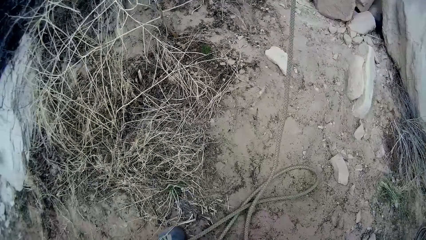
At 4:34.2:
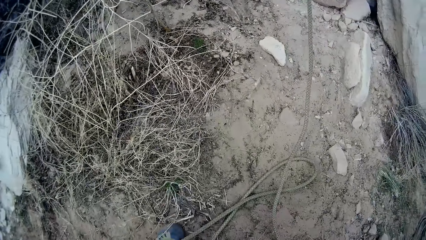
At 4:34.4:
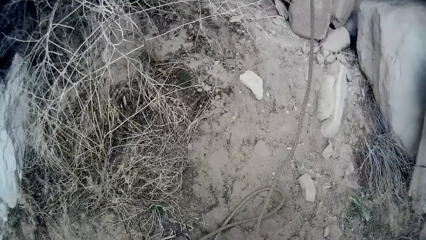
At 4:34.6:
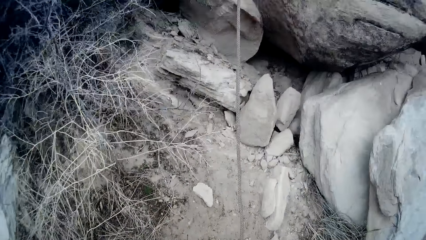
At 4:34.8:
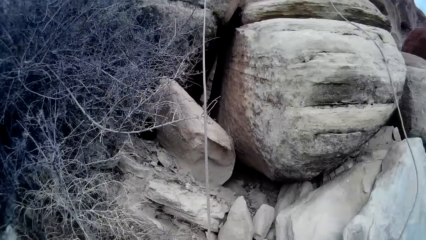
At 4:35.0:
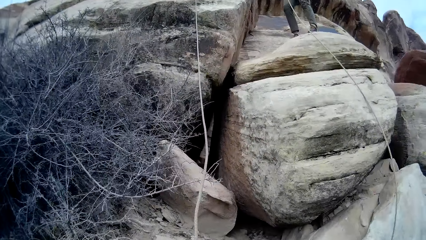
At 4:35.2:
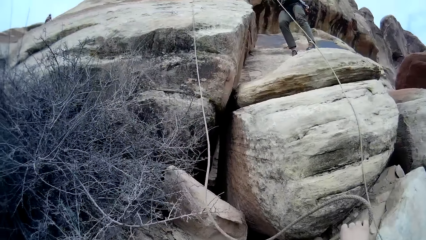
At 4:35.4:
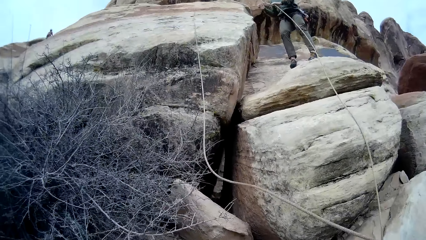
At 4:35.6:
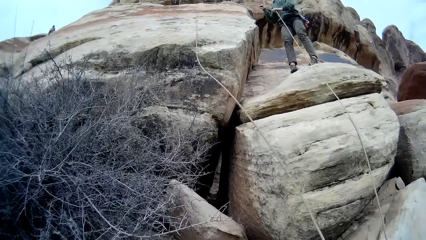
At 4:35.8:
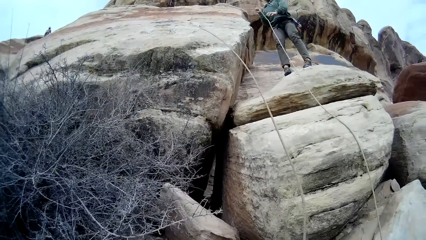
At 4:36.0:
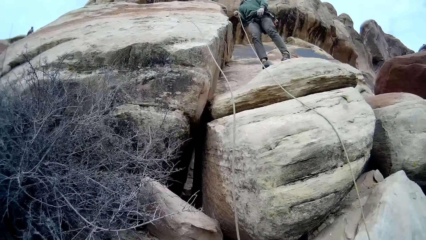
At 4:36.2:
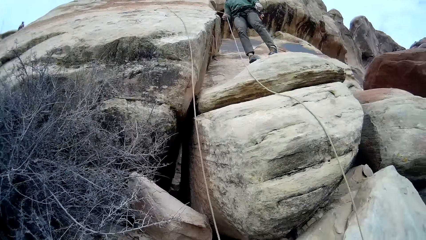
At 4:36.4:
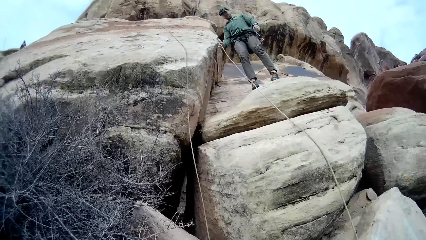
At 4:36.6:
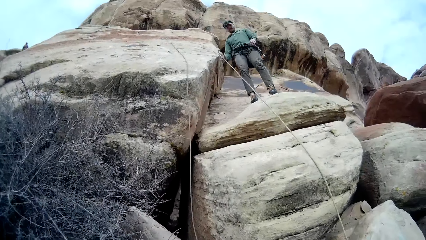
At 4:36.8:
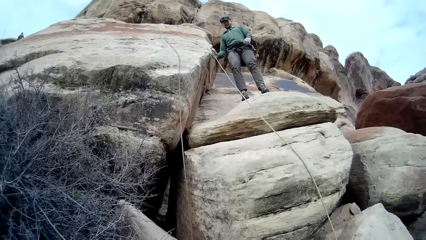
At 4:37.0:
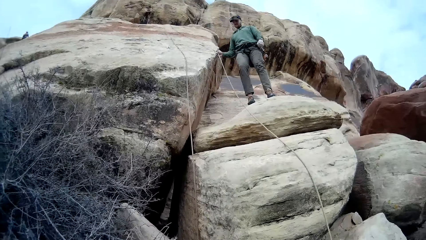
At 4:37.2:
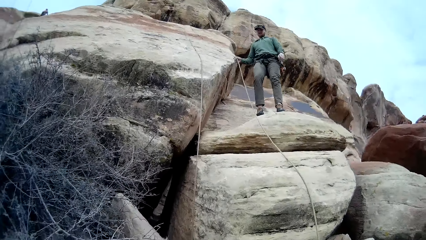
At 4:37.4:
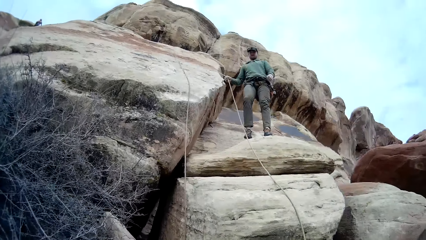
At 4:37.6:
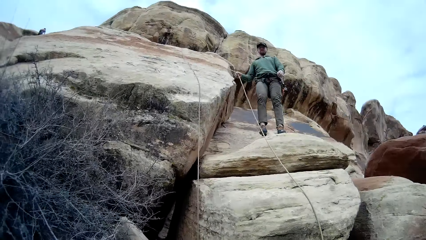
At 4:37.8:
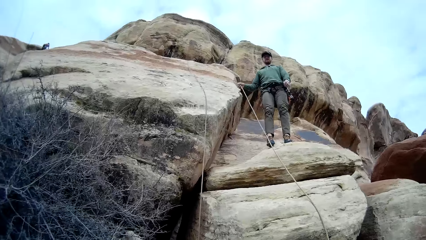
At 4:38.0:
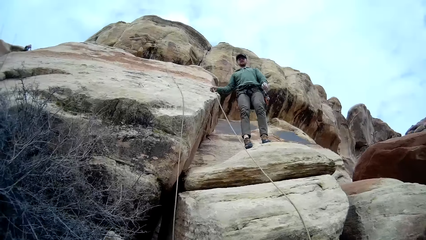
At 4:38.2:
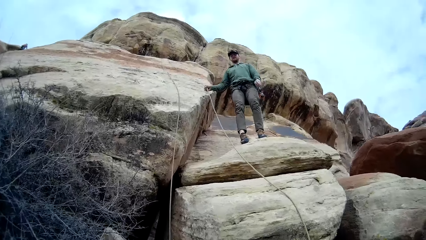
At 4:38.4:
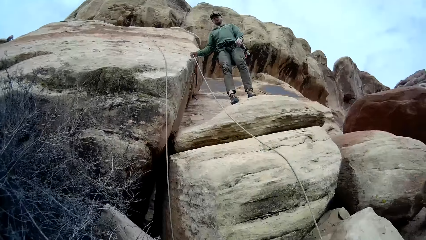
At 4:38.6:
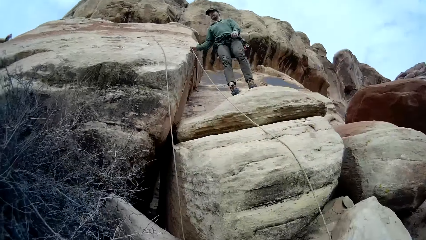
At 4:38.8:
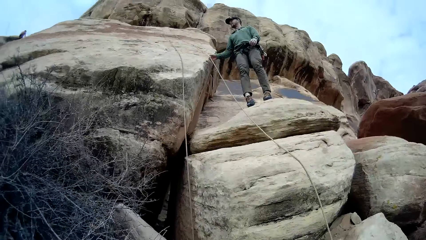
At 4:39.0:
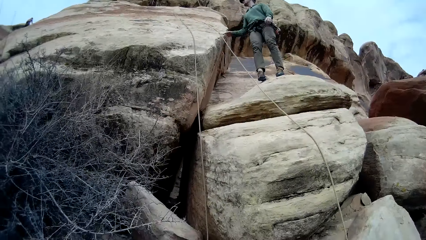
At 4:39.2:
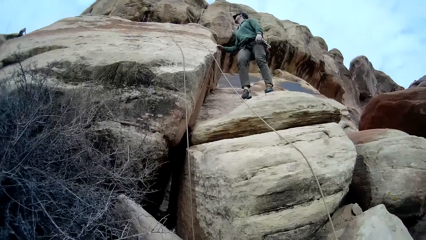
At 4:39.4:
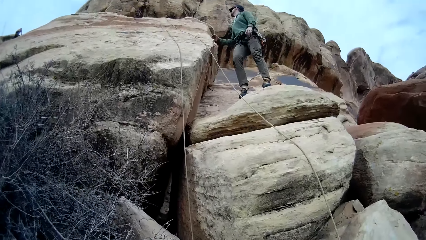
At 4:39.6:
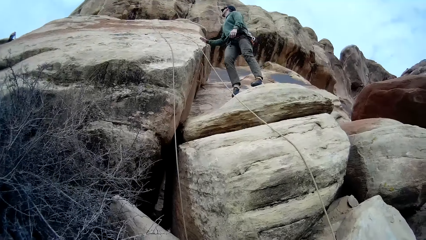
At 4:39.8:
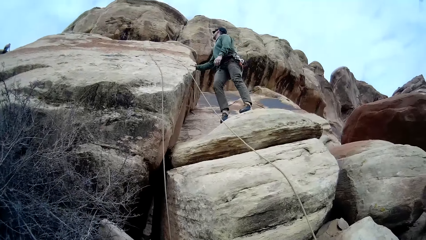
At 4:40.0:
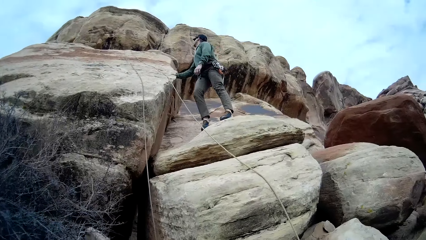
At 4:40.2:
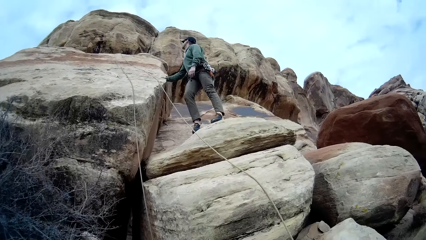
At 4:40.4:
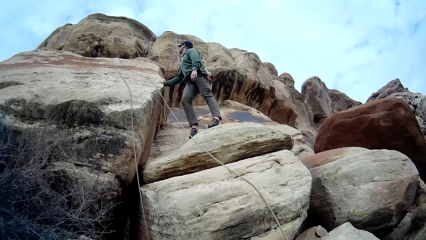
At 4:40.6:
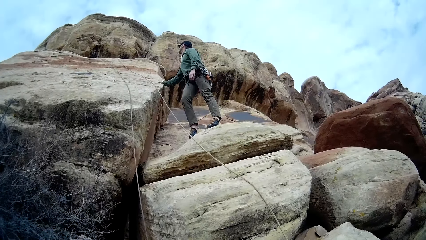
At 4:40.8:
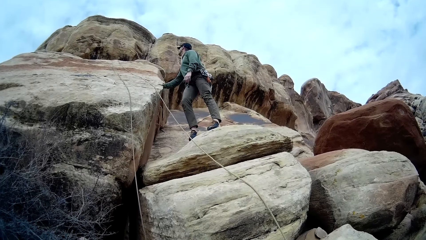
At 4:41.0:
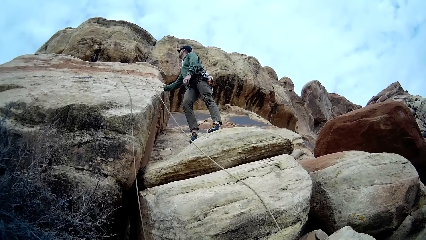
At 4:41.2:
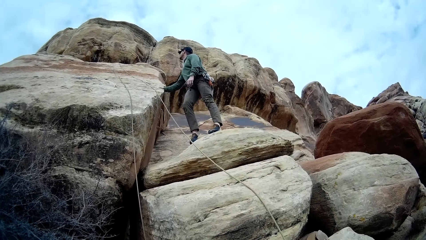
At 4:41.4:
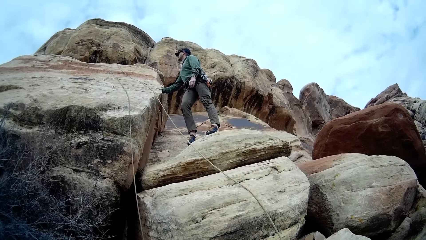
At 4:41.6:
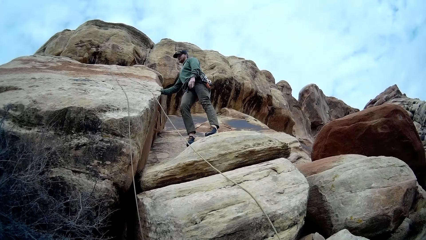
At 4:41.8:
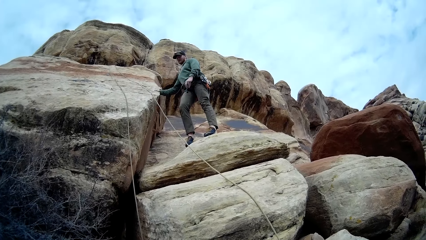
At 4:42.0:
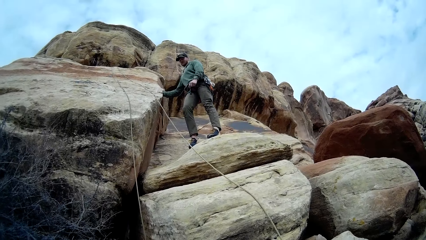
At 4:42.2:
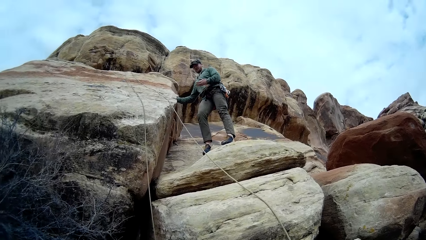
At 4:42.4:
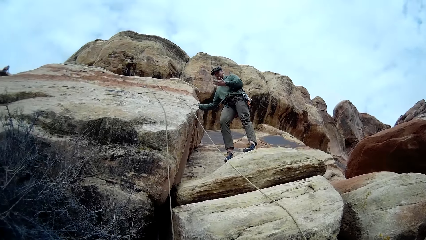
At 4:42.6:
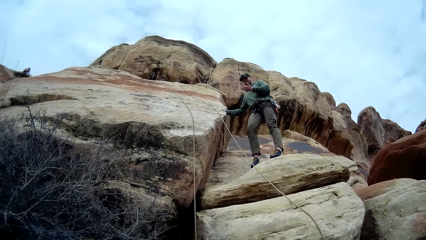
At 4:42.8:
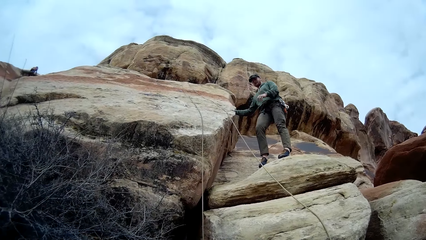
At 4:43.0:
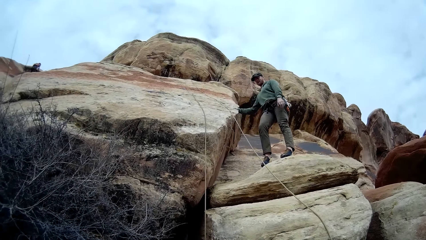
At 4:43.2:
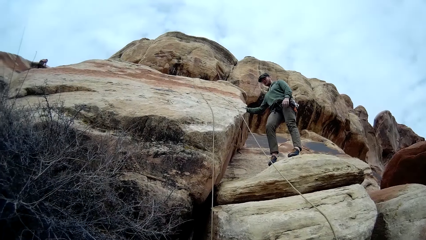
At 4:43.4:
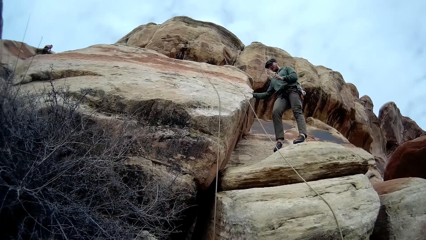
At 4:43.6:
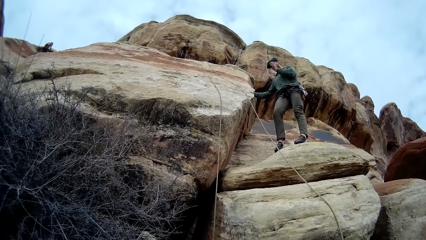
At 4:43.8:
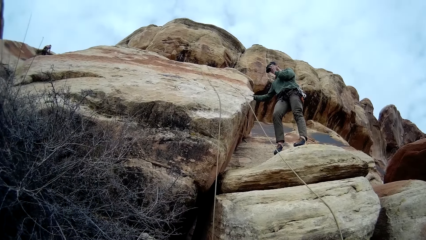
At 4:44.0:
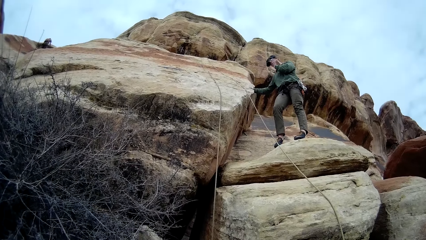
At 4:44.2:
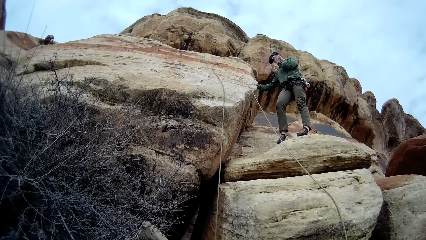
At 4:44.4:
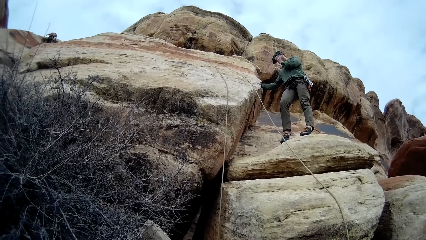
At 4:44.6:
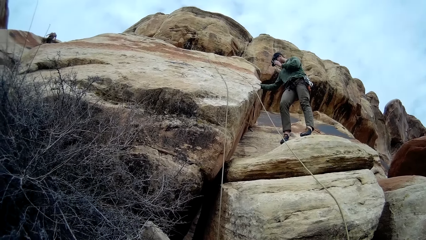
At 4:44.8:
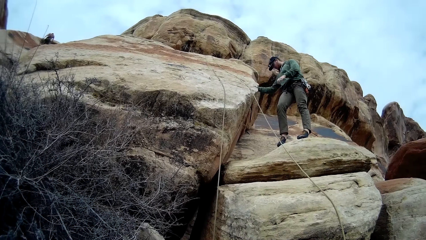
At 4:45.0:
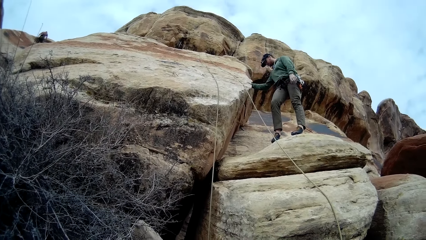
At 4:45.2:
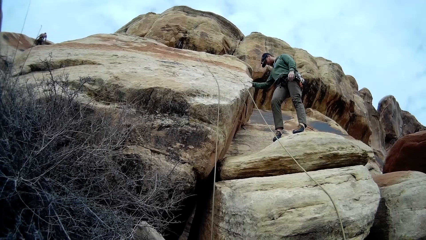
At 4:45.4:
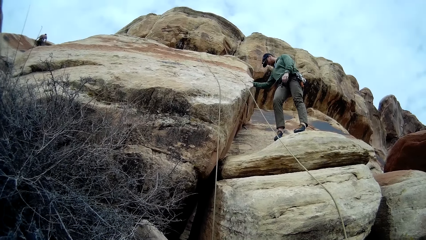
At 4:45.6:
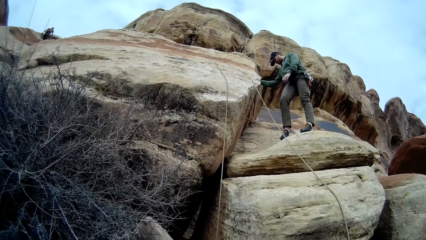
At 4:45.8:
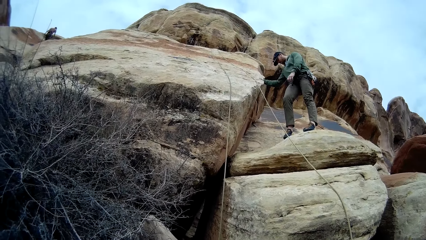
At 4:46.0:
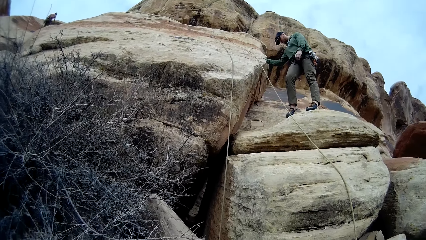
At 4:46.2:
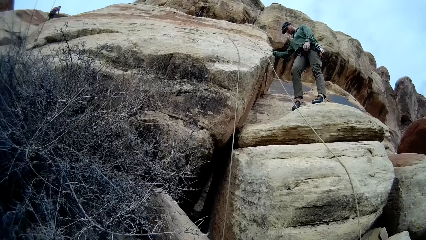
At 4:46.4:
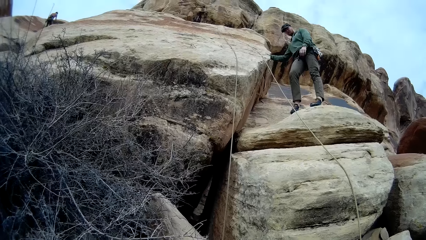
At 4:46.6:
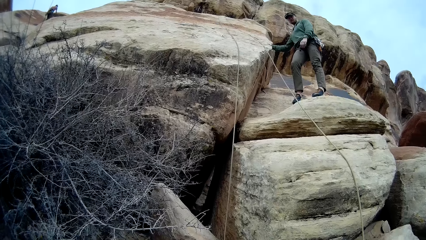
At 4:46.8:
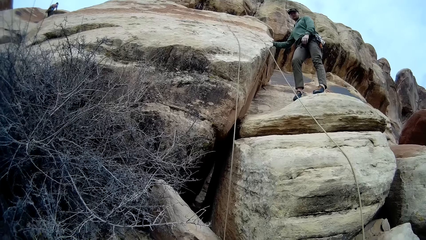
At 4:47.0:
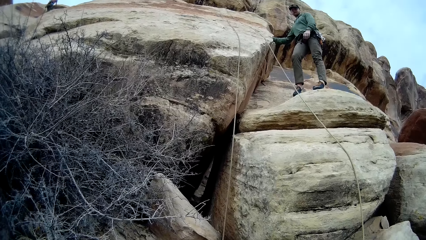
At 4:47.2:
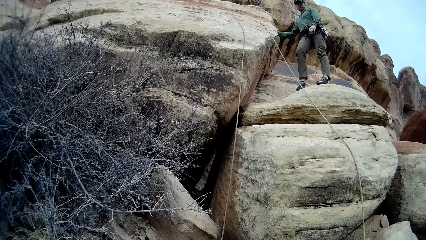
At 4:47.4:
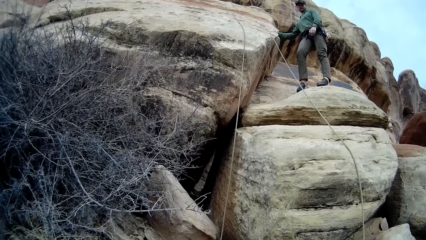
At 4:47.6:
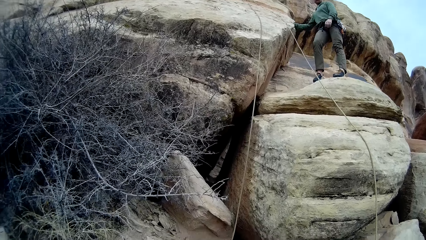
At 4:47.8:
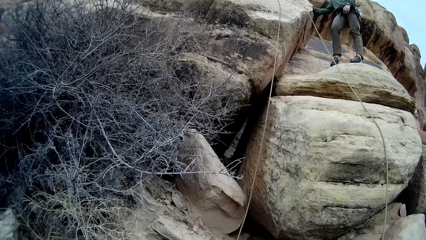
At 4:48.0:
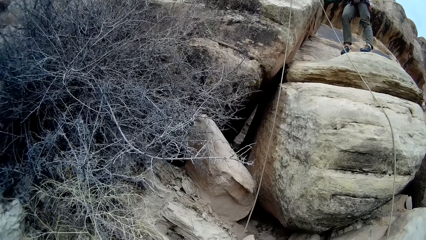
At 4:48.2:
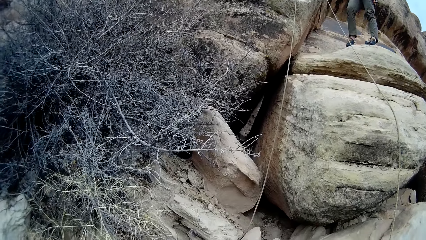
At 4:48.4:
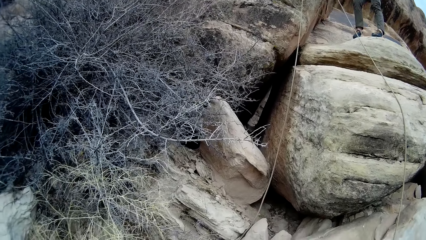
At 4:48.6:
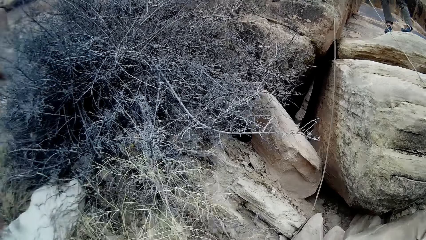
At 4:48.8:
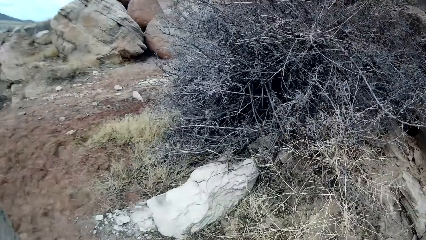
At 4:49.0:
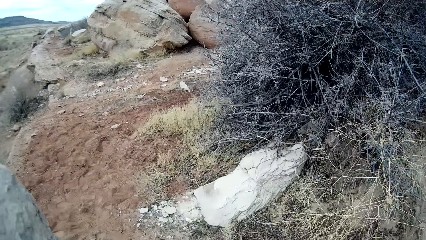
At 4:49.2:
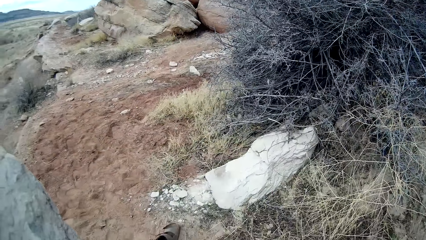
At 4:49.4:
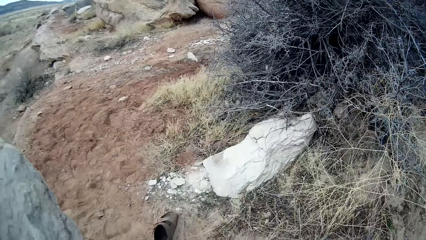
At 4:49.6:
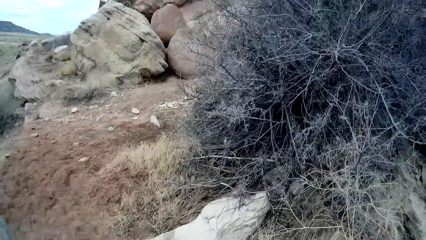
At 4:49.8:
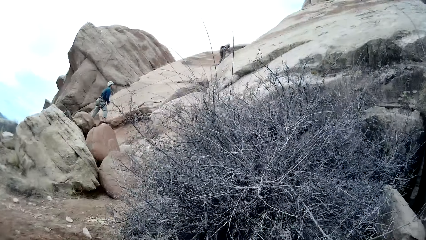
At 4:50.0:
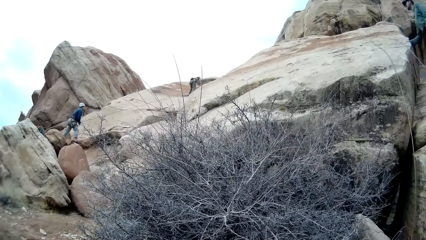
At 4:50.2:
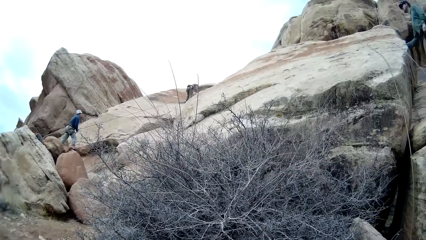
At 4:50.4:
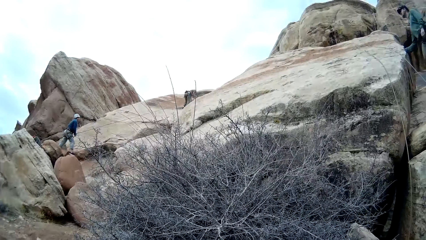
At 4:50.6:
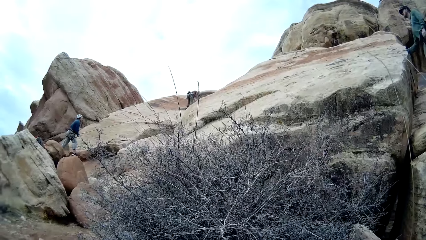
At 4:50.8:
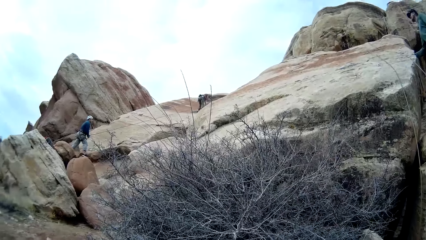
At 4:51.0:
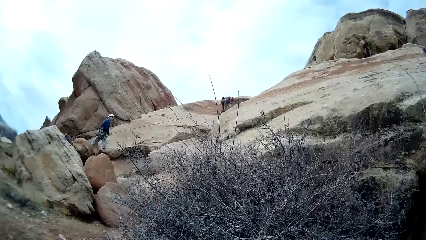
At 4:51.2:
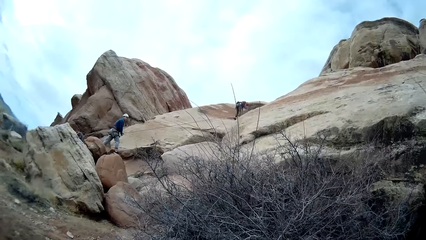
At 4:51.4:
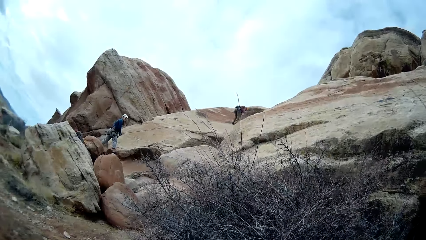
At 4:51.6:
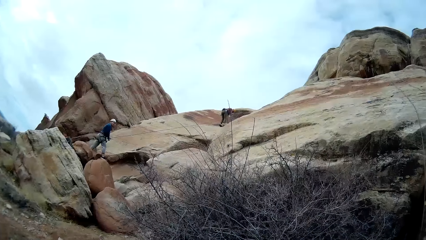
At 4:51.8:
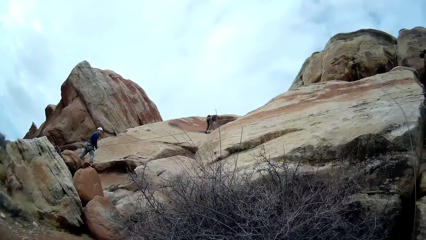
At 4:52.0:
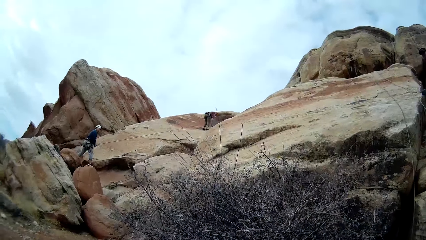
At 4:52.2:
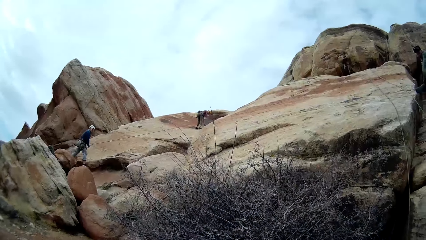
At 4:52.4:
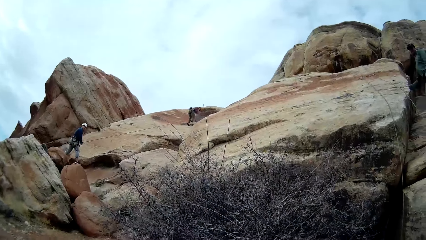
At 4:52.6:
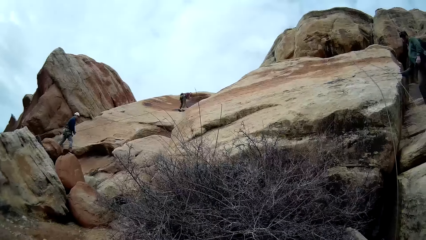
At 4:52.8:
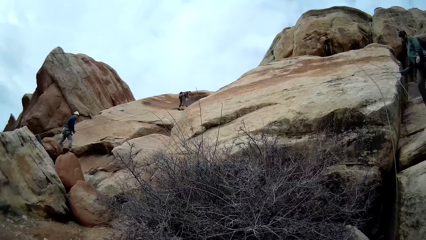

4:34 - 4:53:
The camera wearer adjusts a rope with a hand. A man walks on a rock. Another man moves down the mountain. The first man stands on the rock. The camera wearer looks around a mountain. The first man looks around the mountain, lifts up a hand. The camera wearer looks at another man. That man holds the rope on the rock. Another man holds the rope on the rock.
